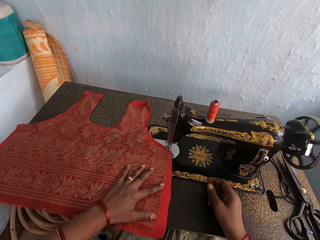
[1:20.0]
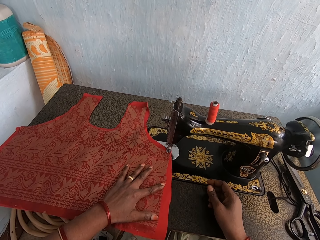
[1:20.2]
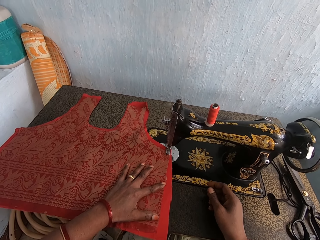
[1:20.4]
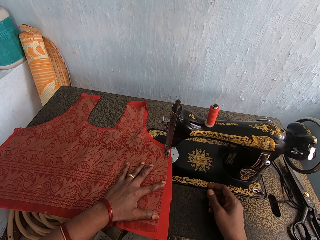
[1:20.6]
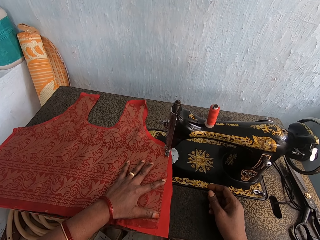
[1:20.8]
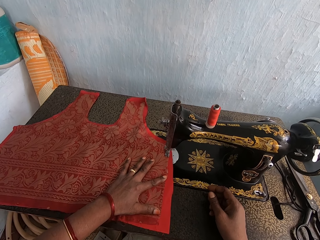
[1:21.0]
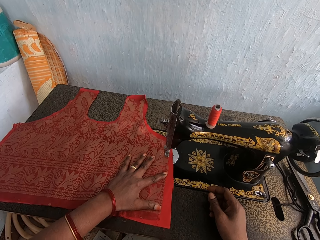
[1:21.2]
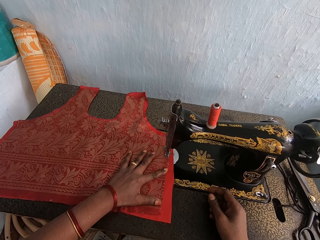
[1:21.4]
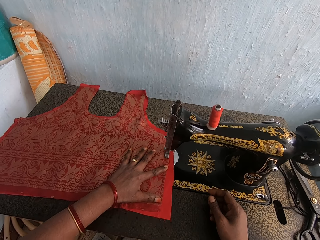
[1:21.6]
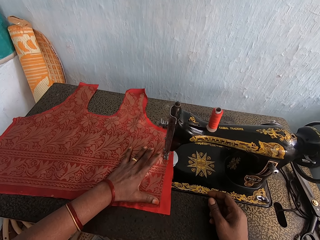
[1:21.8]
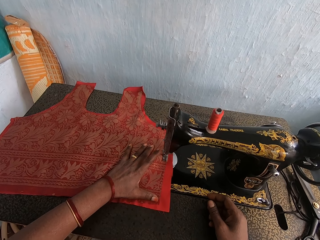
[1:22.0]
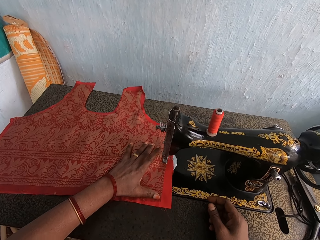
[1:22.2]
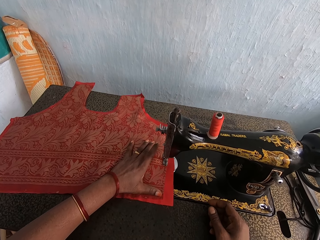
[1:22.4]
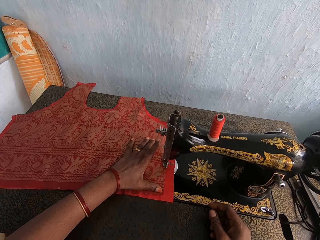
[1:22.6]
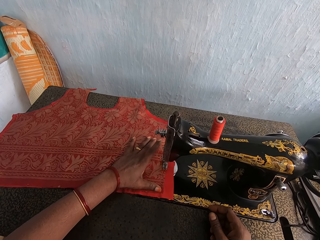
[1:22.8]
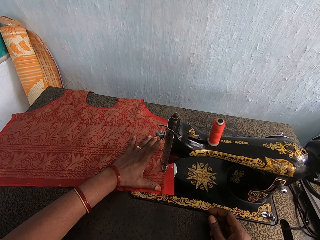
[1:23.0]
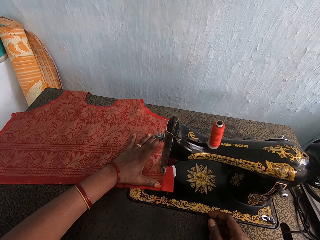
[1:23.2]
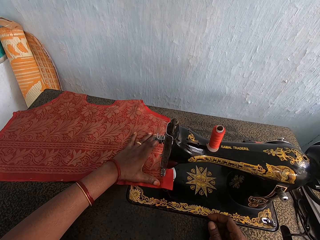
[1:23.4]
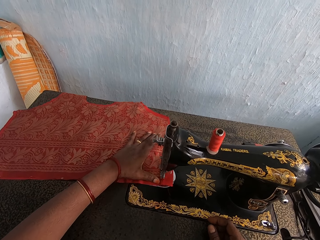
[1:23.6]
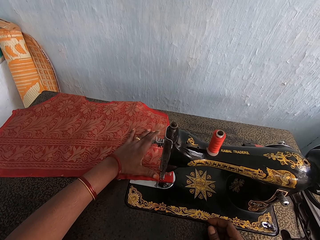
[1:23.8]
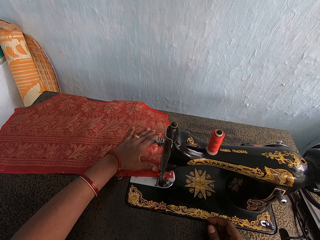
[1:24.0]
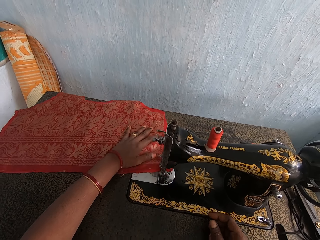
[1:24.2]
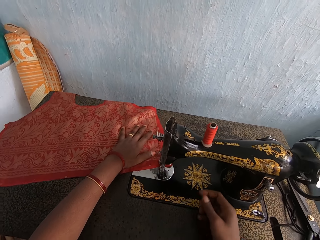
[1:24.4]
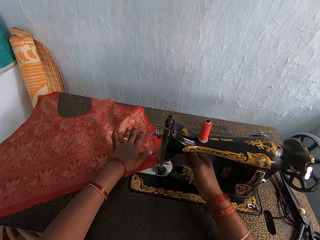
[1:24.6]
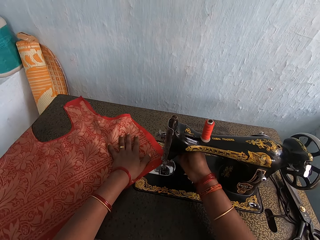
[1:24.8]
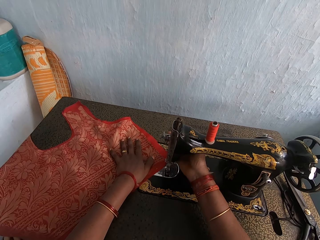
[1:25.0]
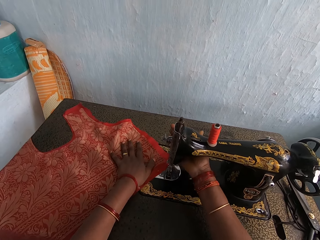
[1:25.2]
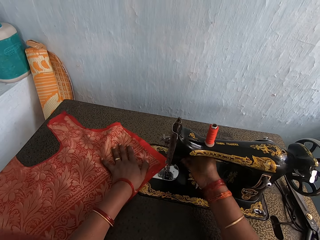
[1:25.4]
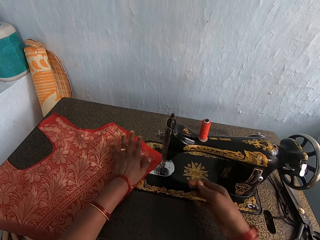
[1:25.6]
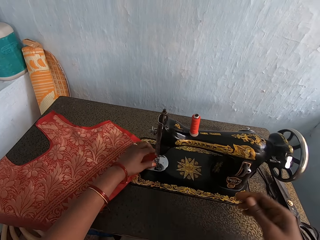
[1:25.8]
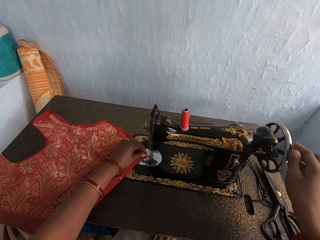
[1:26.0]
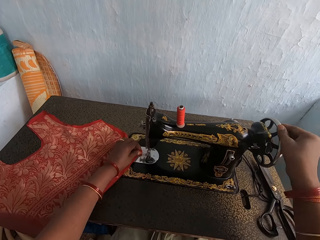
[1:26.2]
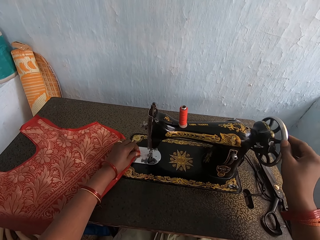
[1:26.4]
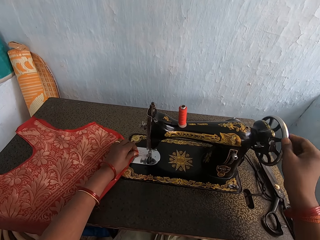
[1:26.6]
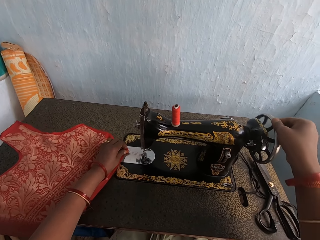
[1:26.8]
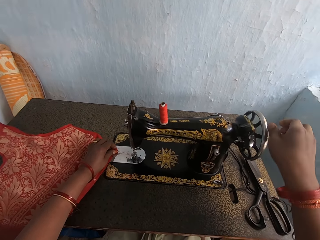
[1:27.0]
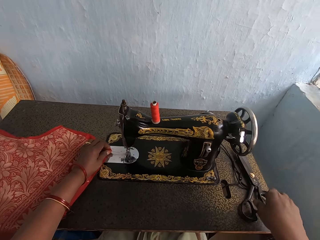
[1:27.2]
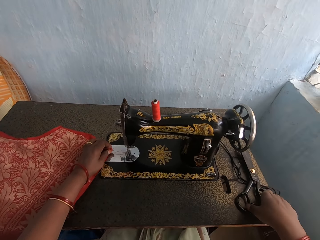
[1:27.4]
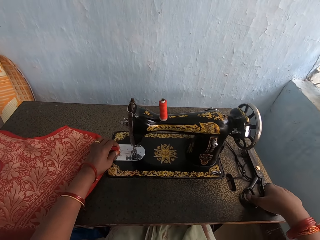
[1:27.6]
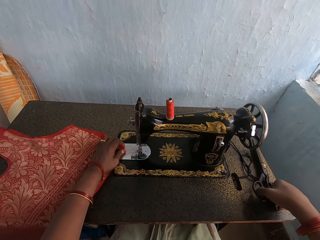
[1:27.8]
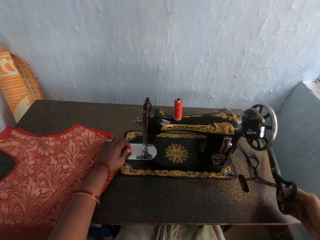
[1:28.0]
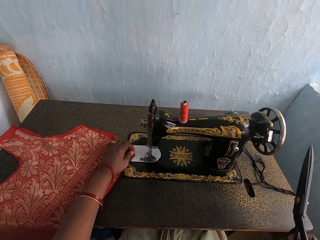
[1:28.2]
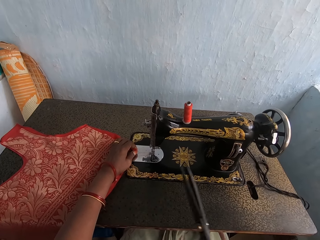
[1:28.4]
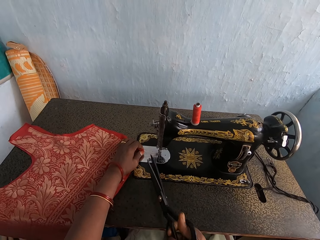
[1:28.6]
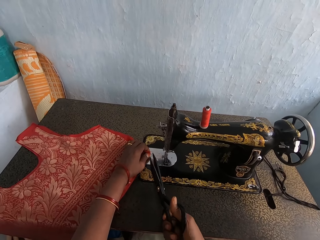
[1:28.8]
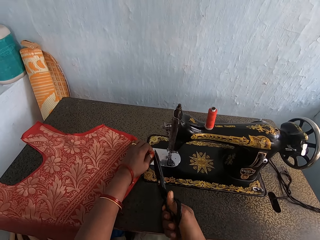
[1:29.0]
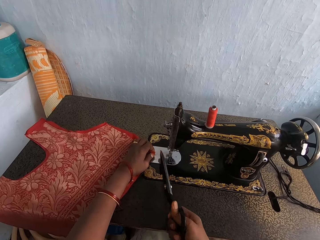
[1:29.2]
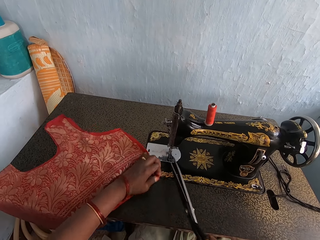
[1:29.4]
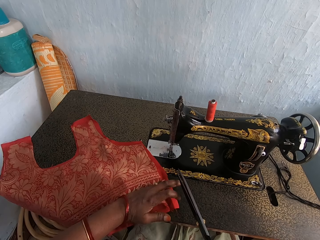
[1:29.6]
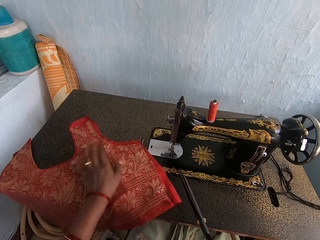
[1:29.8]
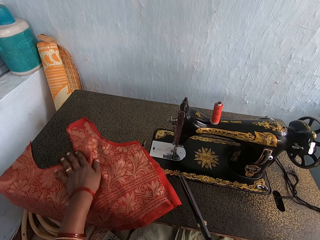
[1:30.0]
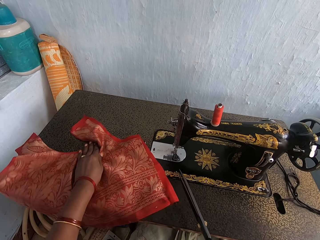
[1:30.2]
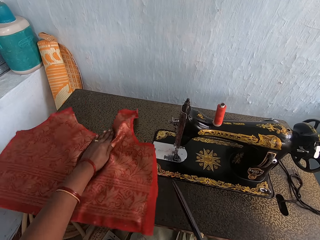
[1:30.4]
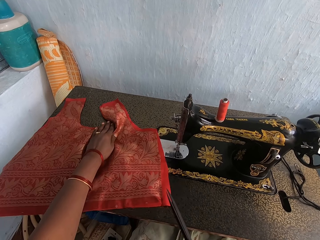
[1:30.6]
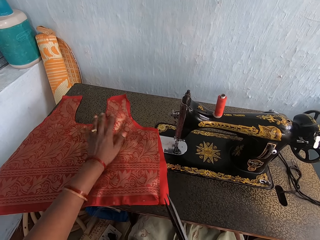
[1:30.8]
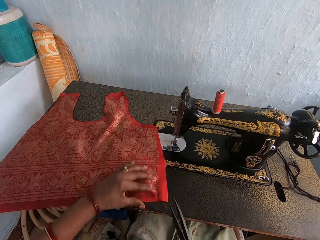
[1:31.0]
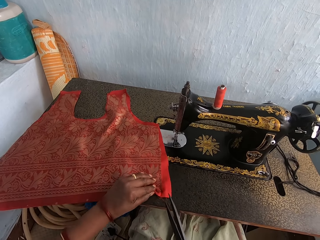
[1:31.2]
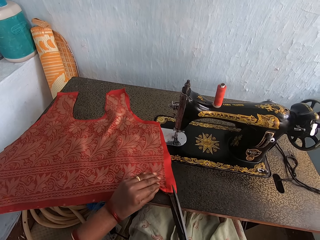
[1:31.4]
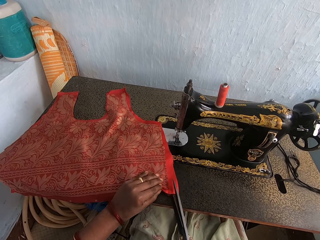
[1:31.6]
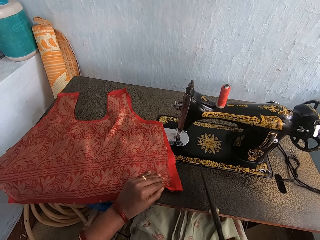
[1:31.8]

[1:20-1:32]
The camera wearer sews the cloth with a sewing machine. They move the cloth, adjust the sewing machine and rotate the wheel on the sewing machine. They pick up a pair of scissors. They cut the thread on the cloth with the scissors. They move the cloth. They pull the cloth.

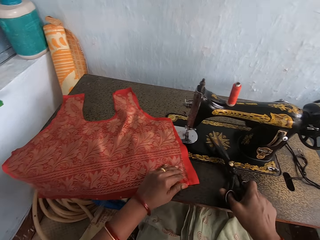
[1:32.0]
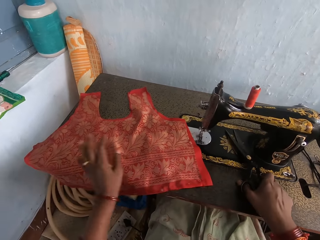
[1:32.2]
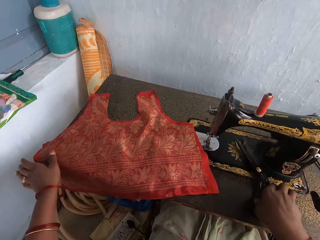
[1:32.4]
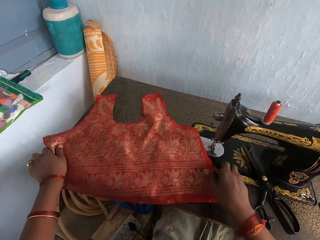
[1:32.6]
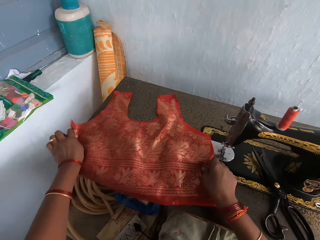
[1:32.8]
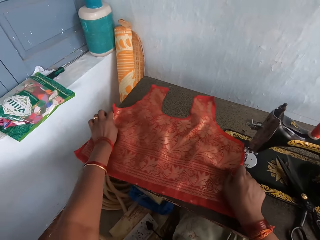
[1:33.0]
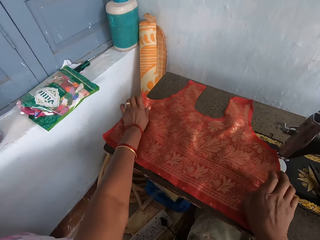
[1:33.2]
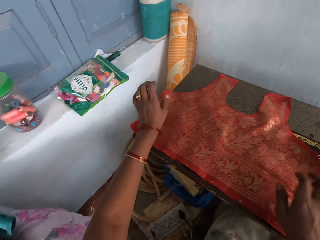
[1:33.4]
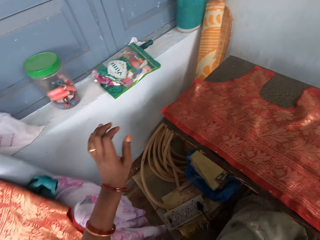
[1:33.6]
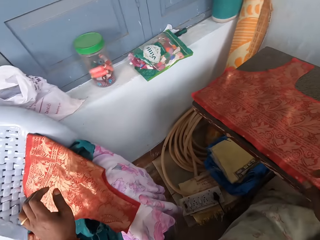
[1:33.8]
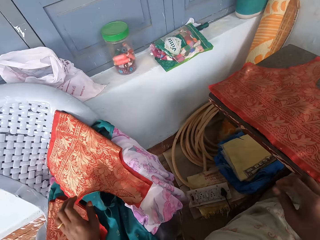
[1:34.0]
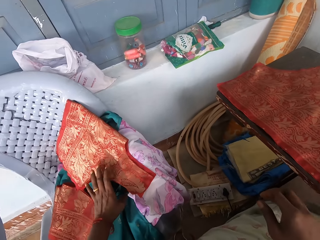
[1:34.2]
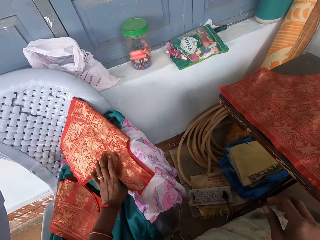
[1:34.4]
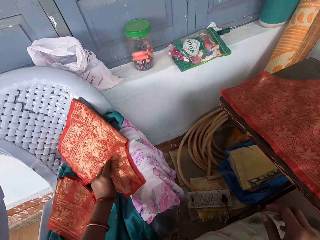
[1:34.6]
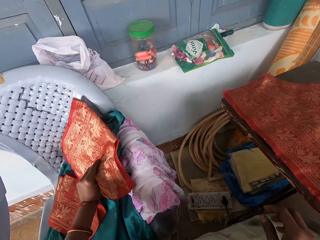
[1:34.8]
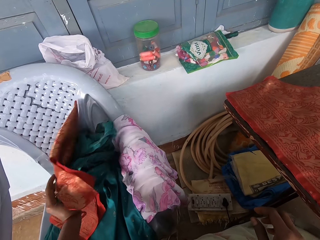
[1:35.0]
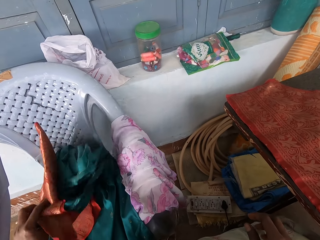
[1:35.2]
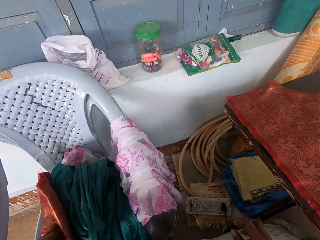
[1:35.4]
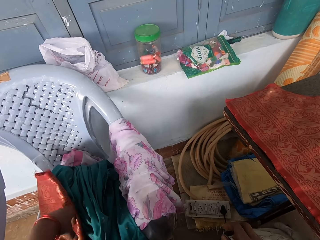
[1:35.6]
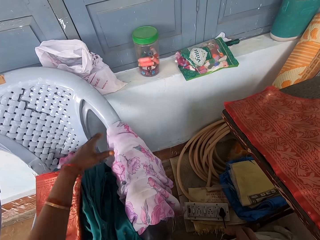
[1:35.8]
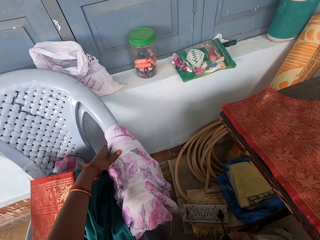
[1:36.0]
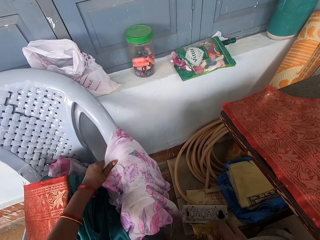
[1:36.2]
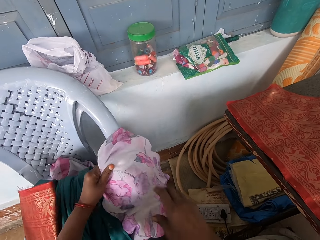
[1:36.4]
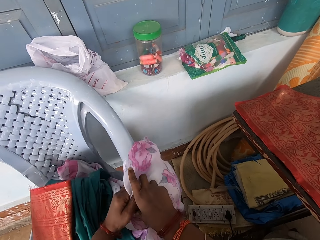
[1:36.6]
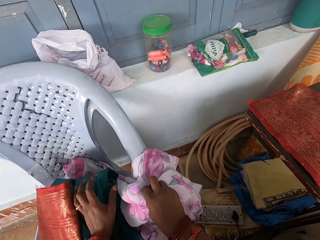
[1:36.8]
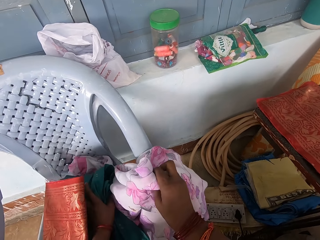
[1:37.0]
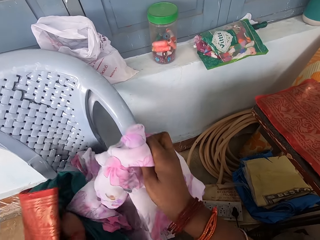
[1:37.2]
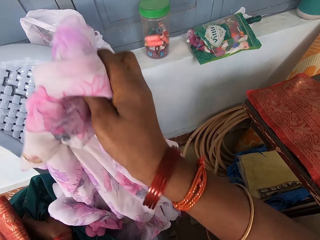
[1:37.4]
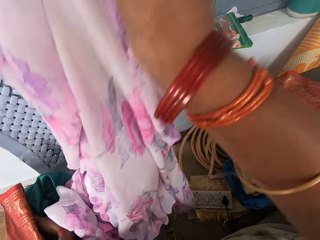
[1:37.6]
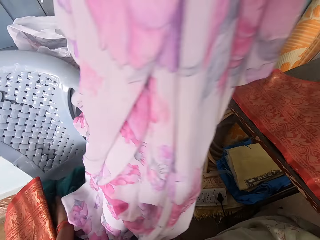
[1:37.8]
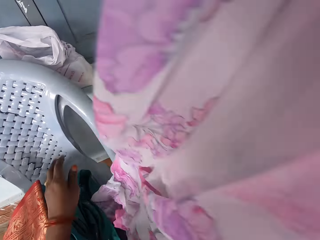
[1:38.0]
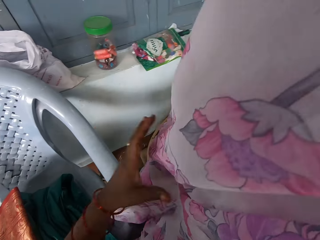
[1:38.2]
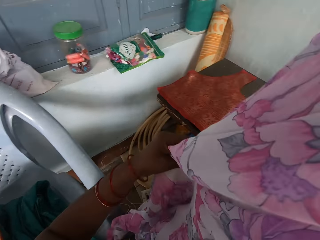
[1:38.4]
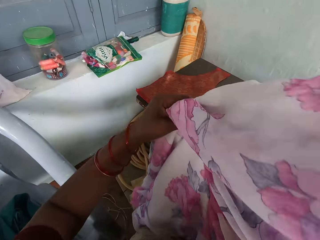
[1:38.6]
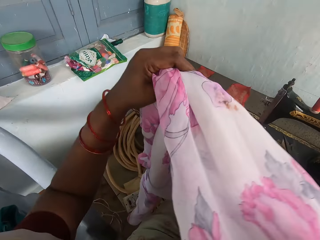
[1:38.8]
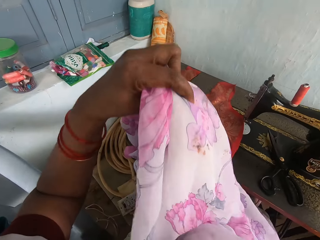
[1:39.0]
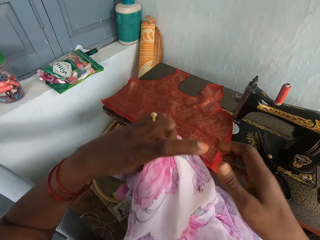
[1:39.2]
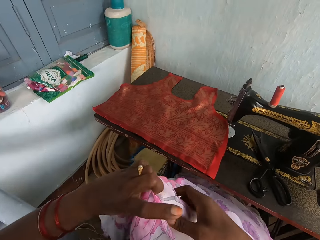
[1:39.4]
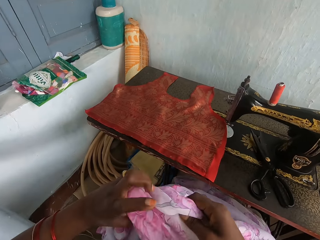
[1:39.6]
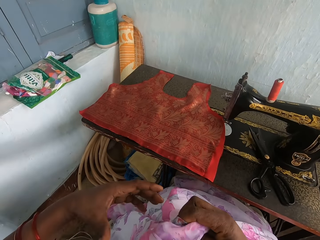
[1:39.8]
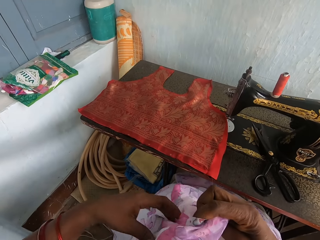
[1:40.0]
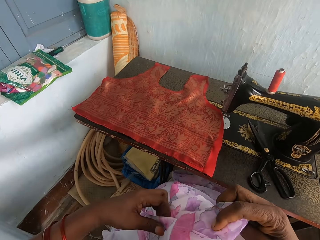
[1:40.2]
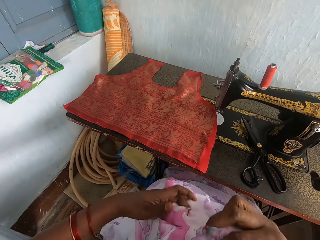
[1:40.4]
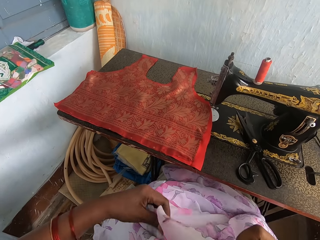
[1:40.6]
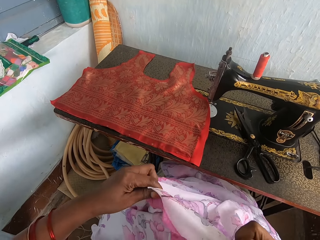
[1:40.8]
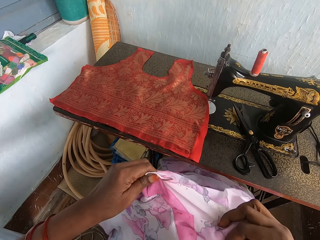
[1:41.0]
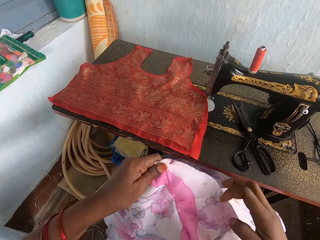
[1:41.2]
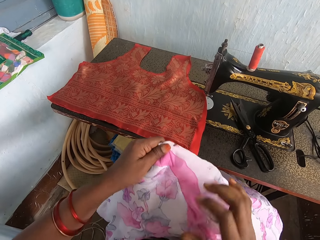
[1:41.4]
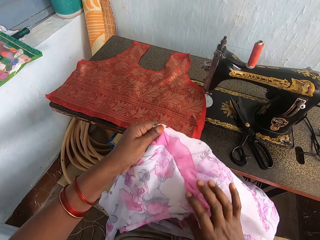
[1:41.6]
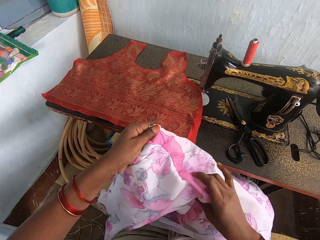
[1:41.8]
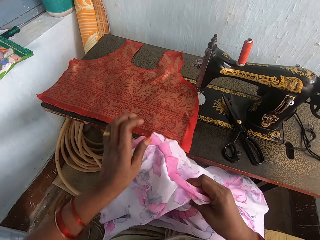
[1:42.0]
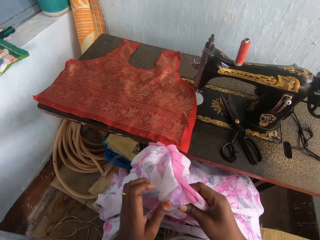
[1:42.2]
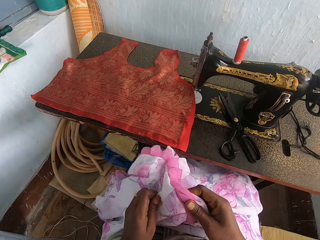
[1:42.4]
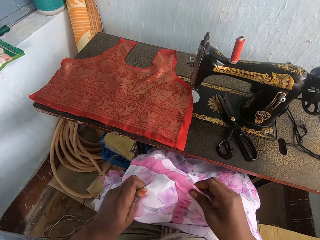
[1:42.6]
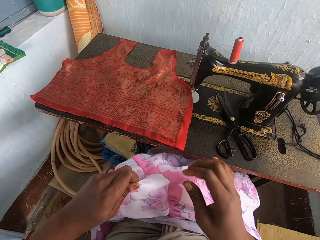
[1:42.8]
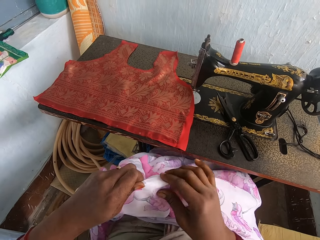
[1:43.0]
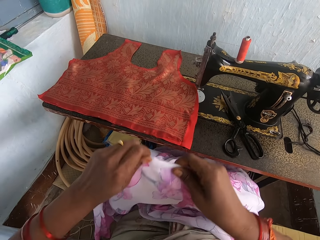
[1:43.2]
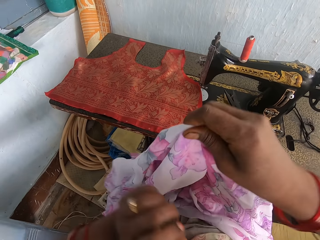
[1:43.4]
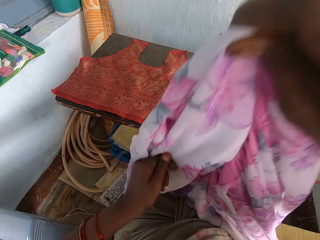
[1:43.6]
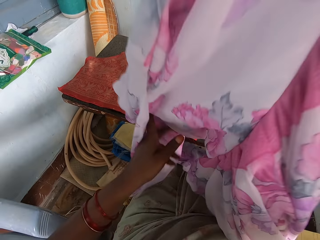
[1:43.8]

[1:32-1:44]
The camera wearer puts the scissors down. They move the cloth and look around. They pick up another cloth. They fold the cloth.
